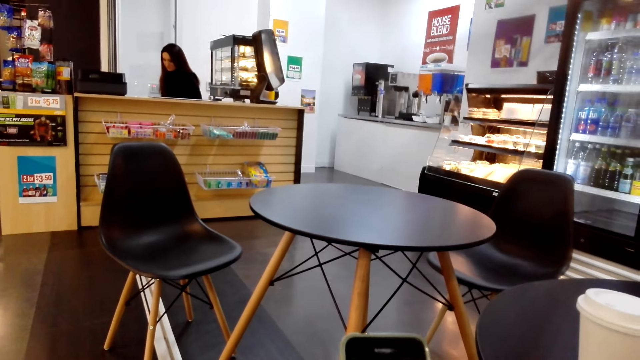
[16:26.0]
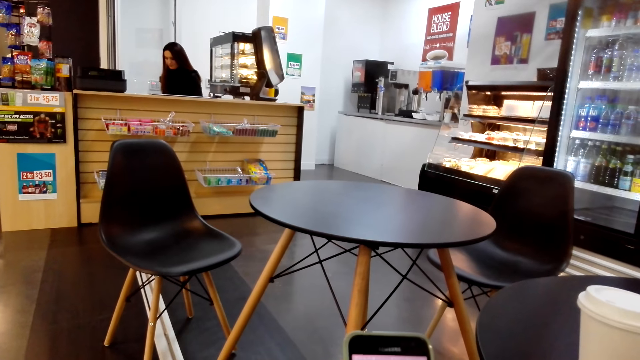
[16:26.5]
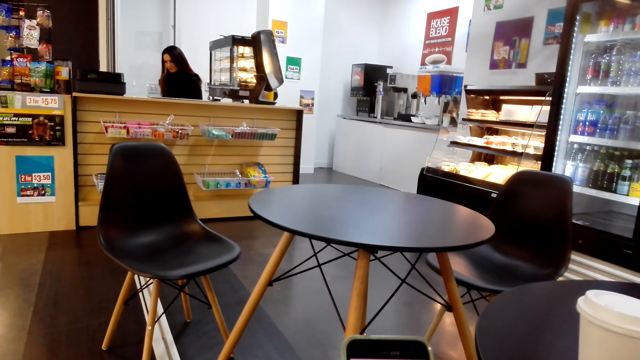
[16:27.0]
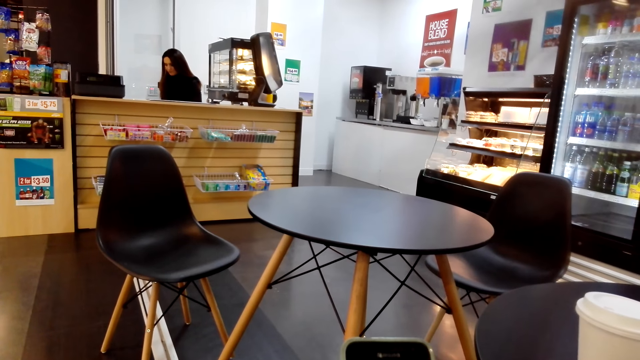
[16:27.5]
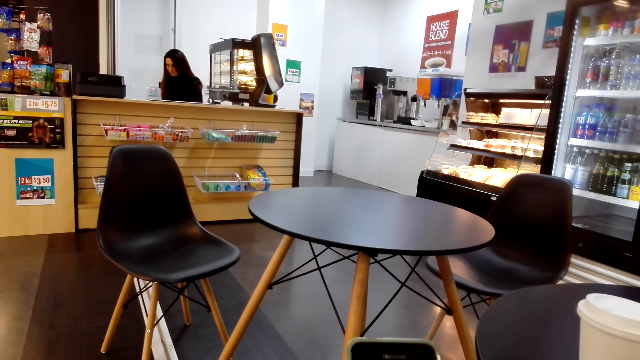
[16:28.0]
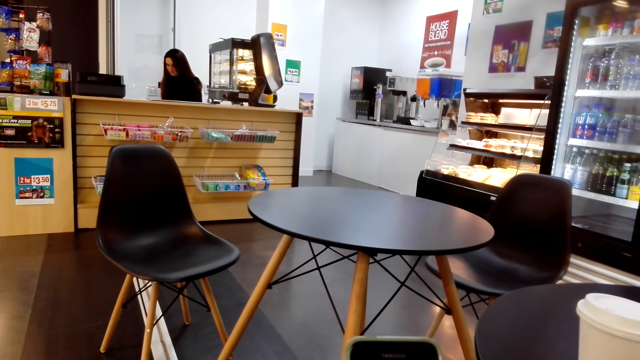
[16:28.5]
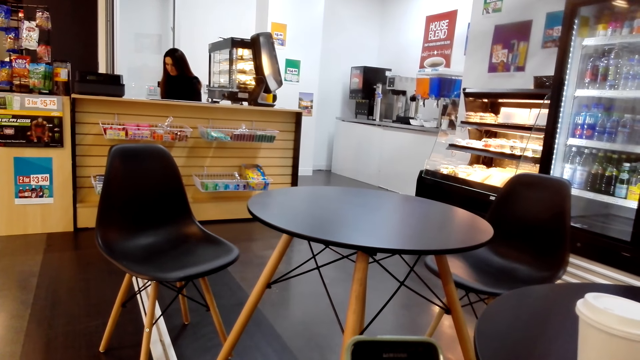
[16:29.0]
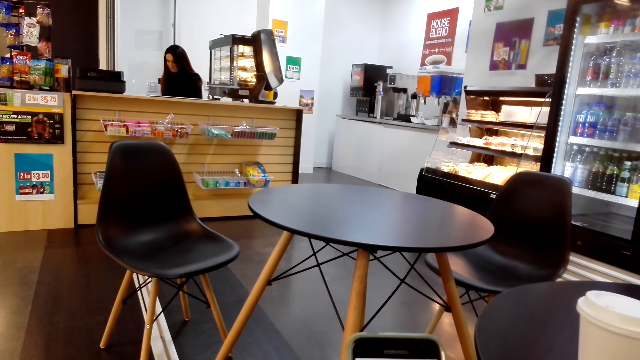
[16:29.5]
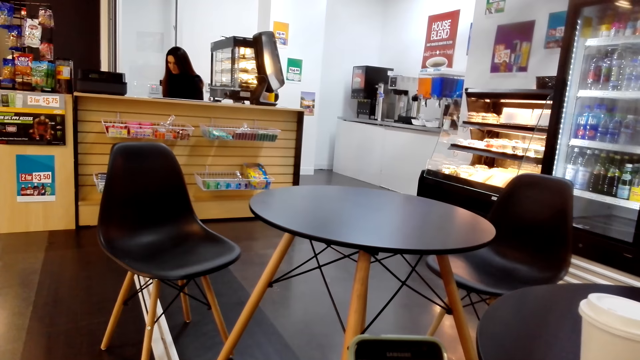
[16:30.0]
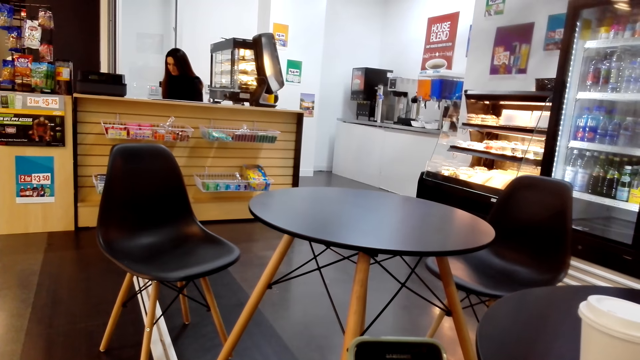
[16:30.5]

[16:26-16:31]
The camera wearer checks her phone.

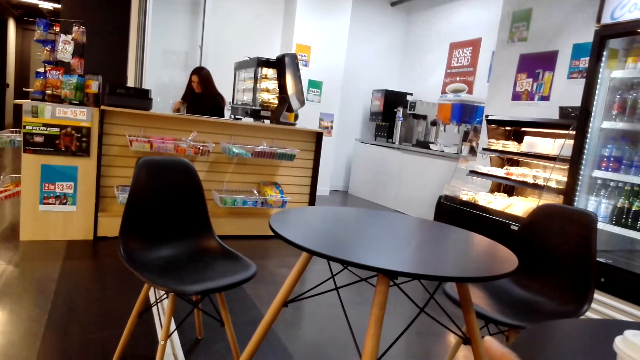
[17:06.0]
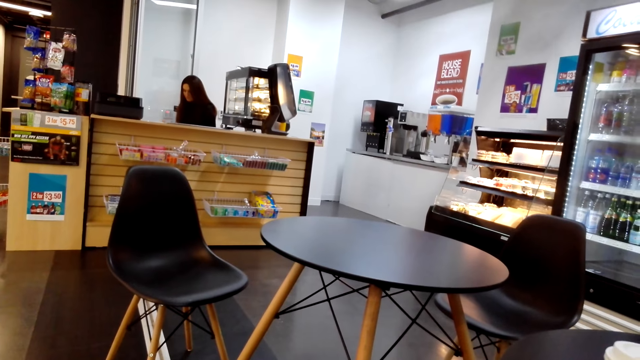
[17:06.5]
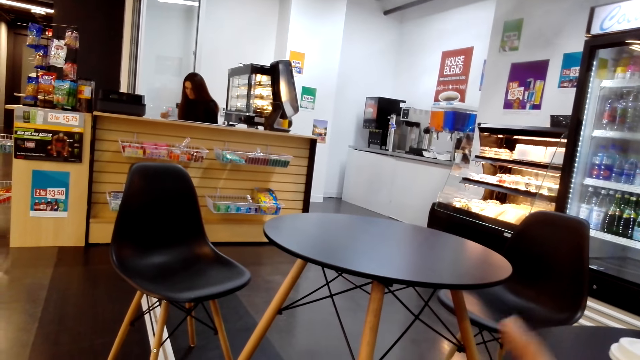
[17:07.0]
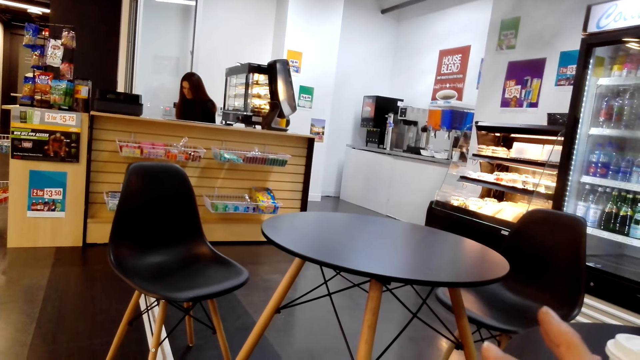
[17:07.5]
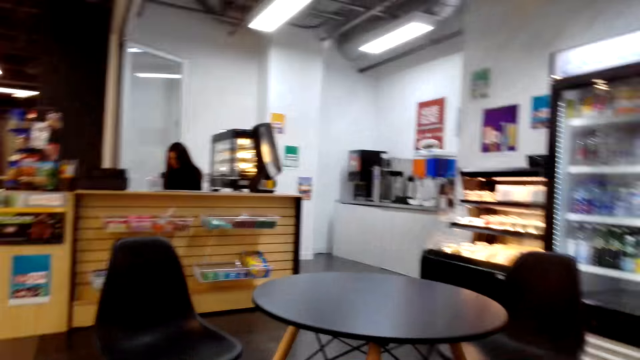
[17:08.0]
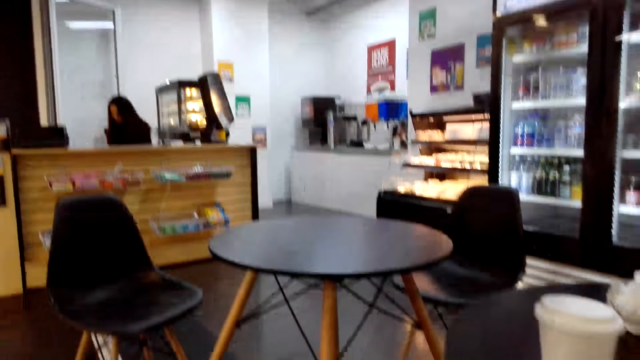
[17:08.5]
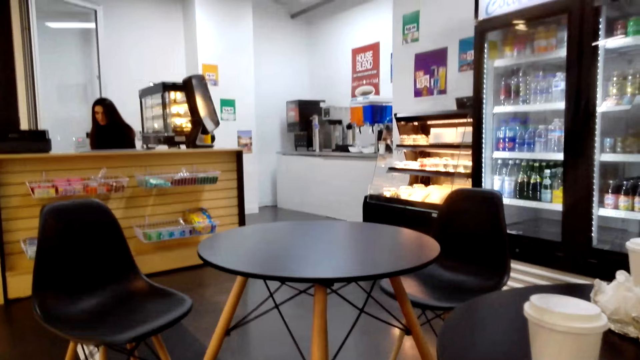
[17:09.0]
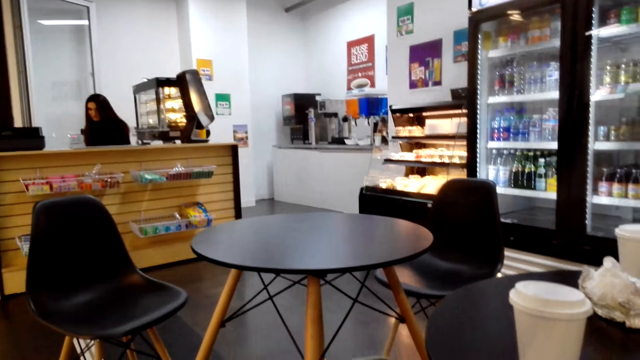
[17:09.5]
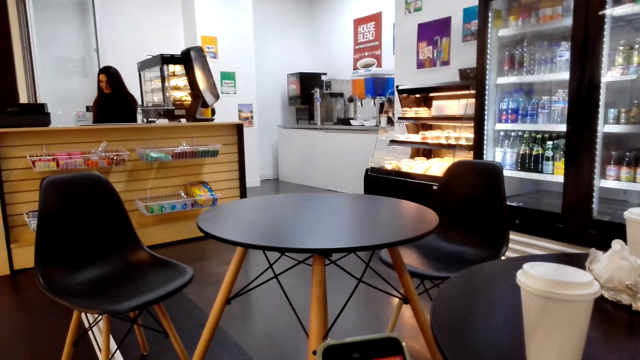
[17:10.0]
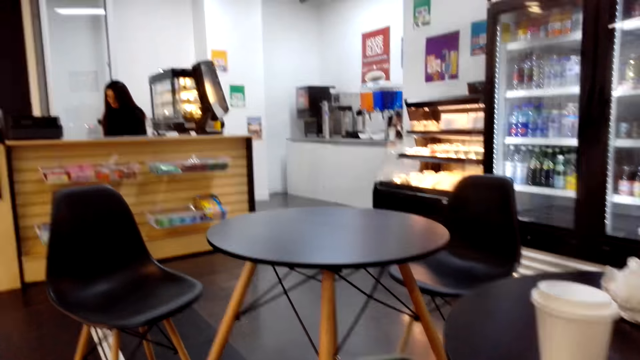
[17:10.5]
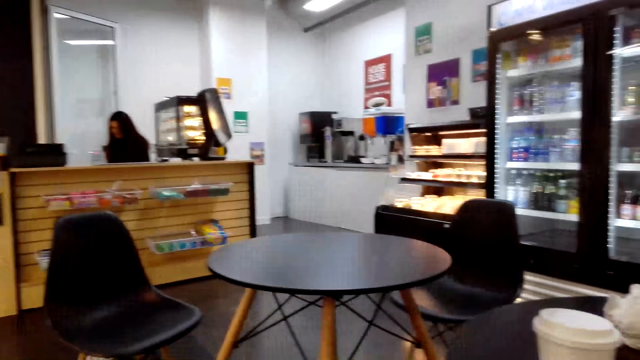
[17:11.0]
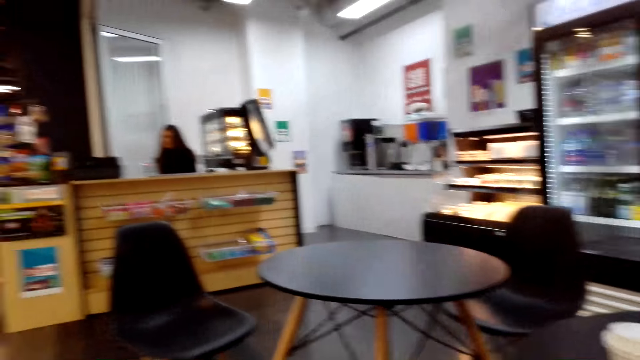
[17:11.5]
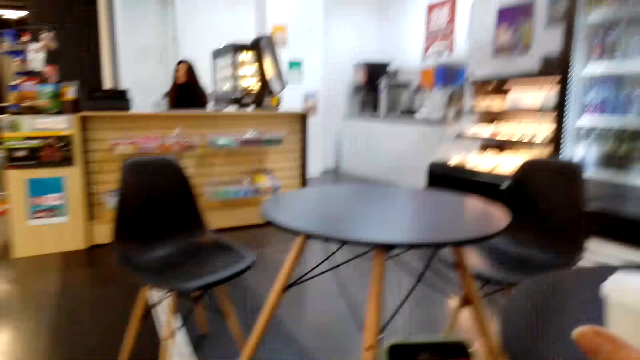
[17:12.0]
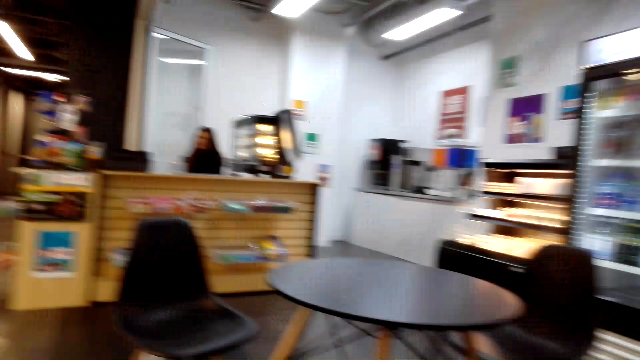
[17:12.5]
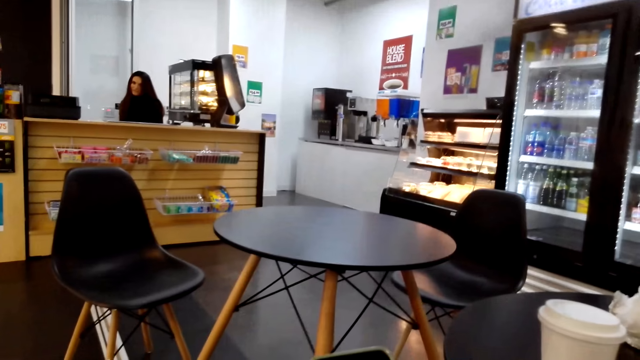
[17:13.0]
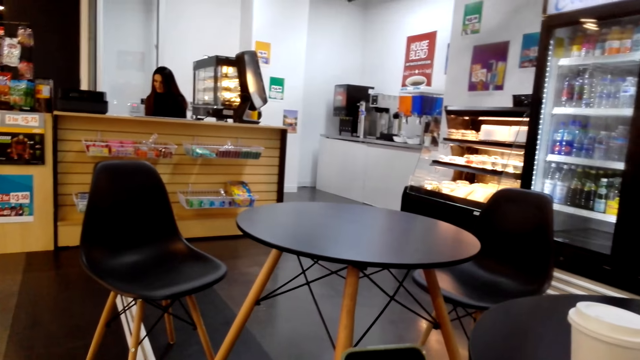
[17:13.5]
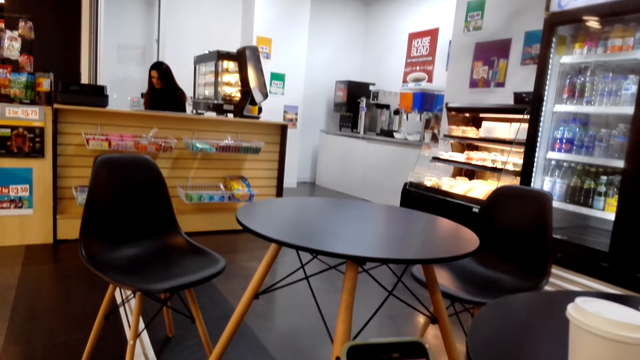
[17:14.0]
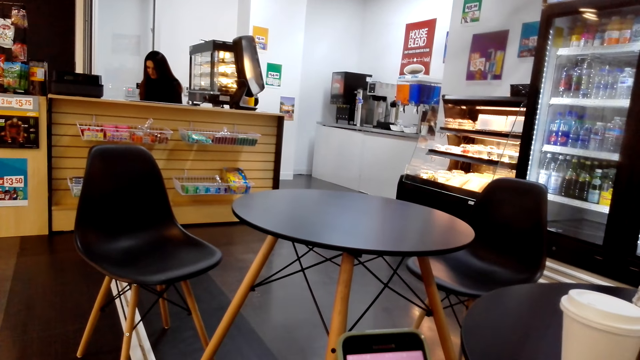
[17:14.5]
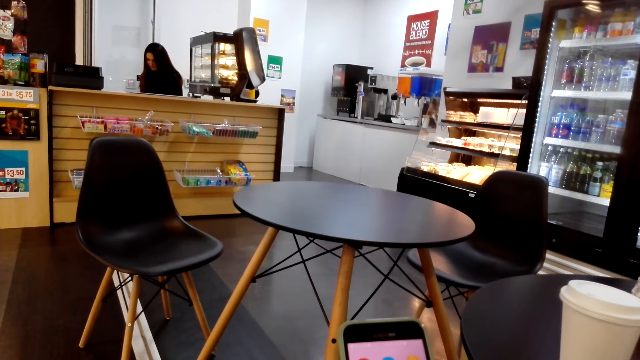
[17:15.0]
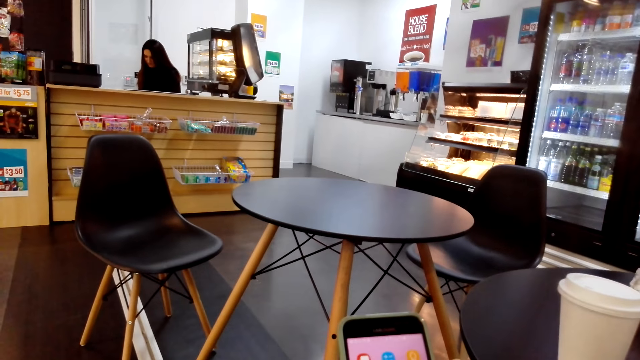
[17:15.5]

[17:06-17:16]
The camera wearer converses with a cashier. She checks her phone.

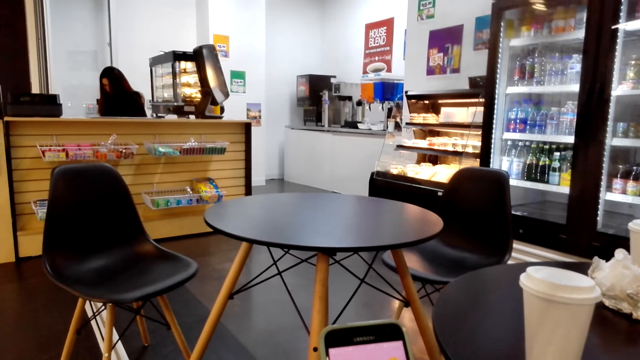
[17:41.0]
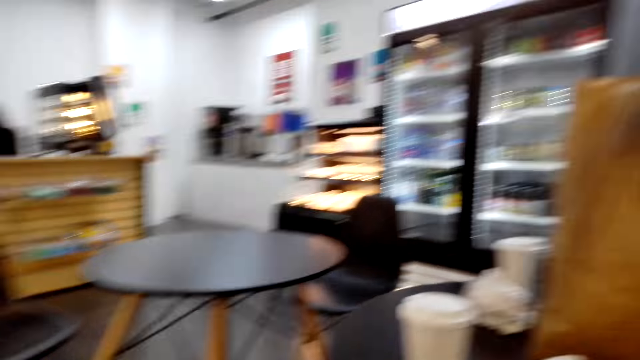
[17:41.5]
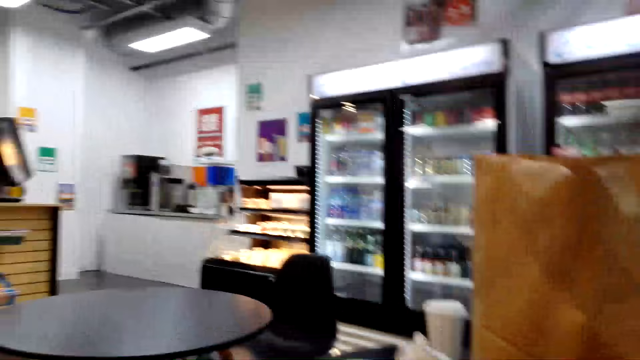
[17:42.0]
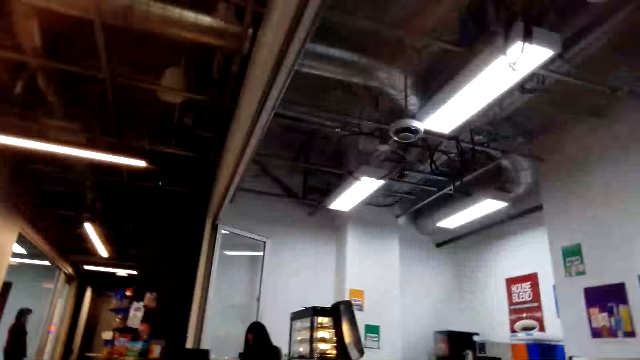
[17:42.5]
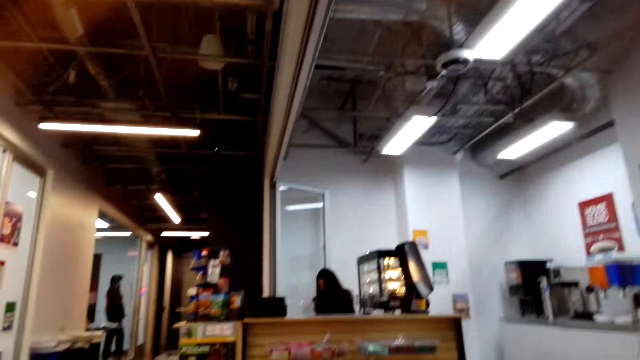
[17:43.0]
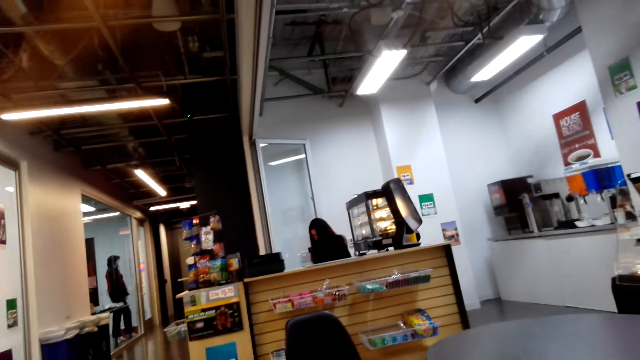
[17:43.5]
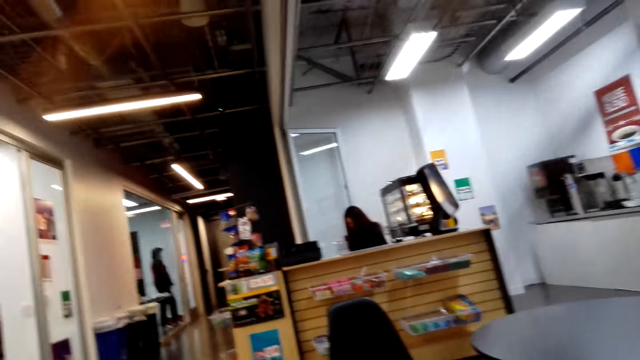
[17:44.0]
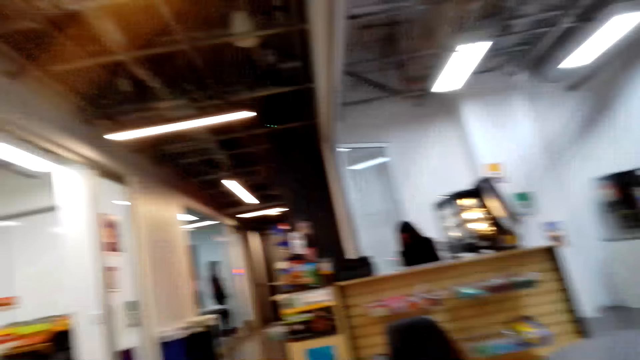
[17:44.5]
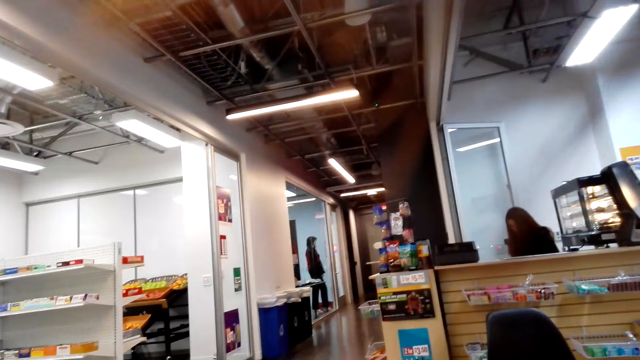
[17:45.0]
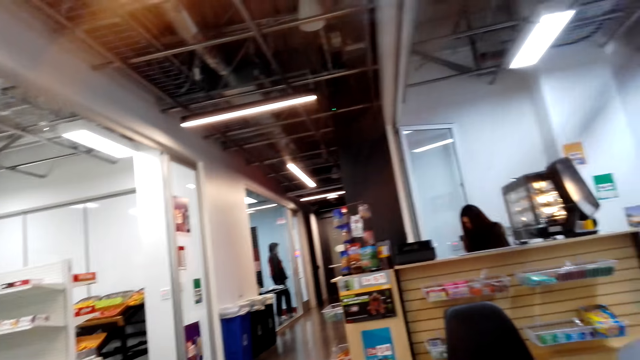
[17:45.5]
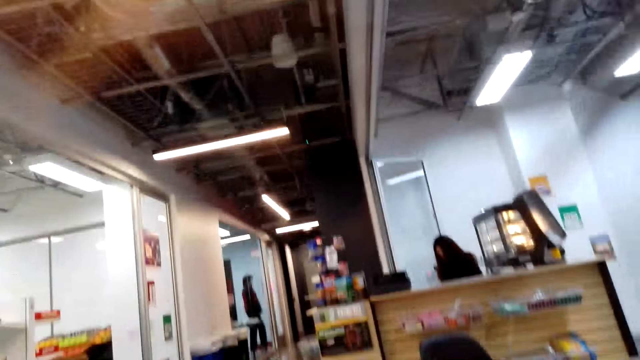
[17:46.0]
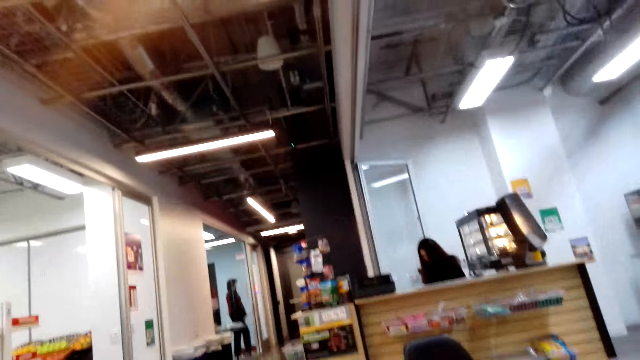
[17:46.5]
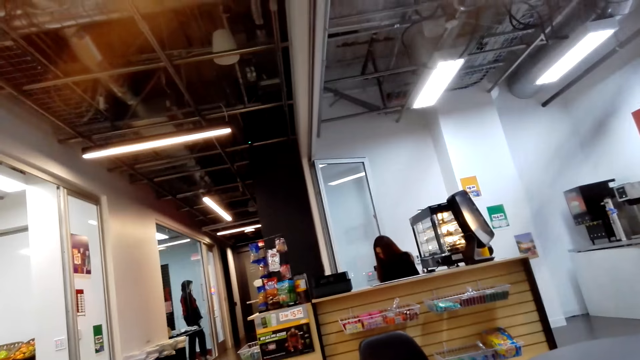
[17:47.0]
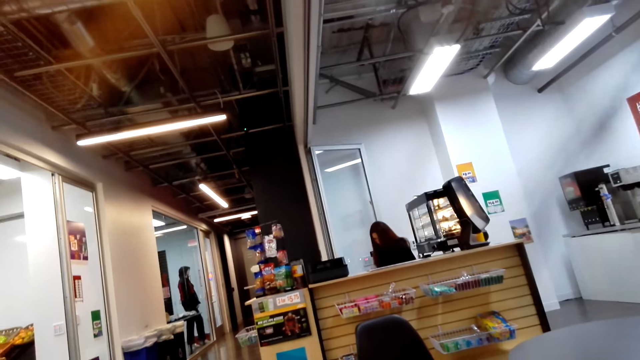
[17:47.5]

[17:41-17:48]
The camera wearer looks around the store.
